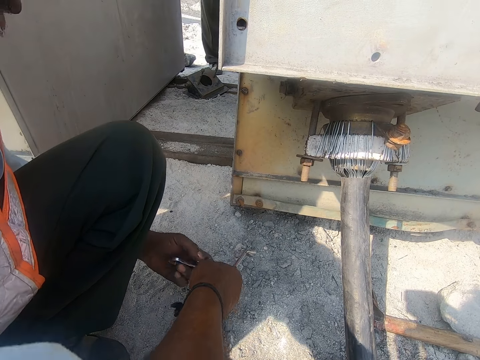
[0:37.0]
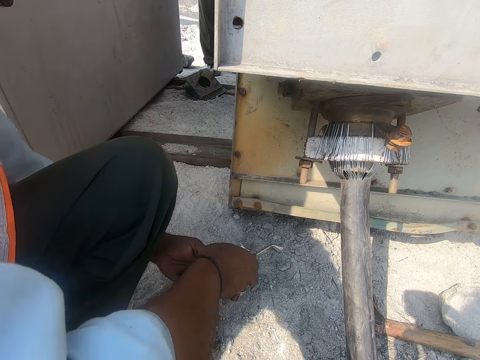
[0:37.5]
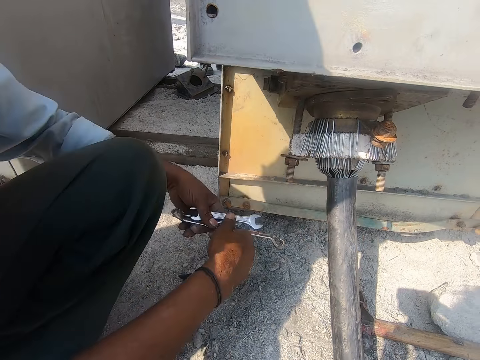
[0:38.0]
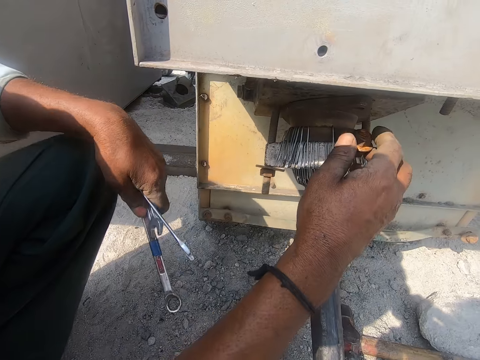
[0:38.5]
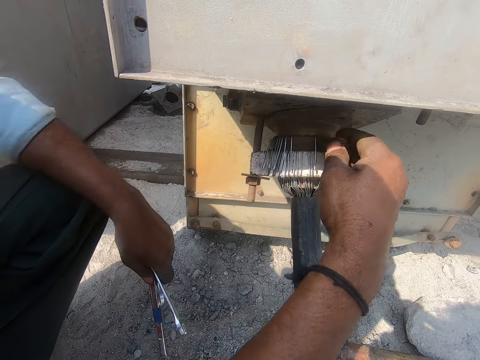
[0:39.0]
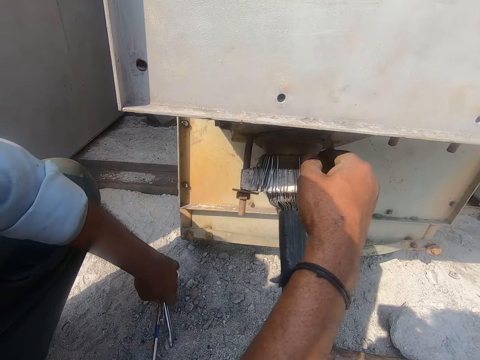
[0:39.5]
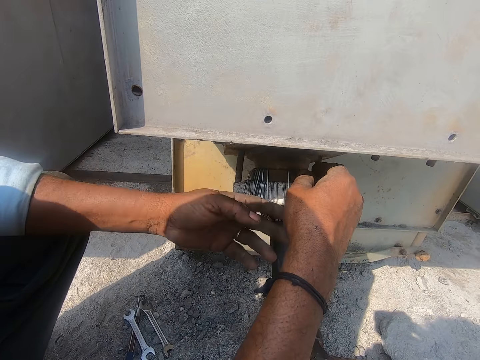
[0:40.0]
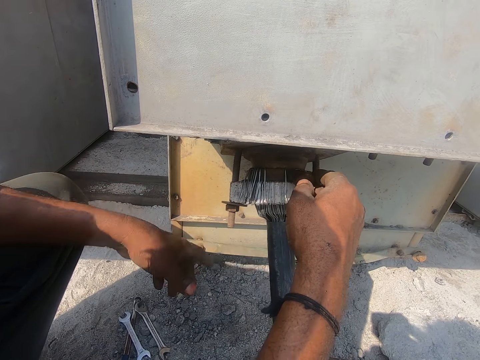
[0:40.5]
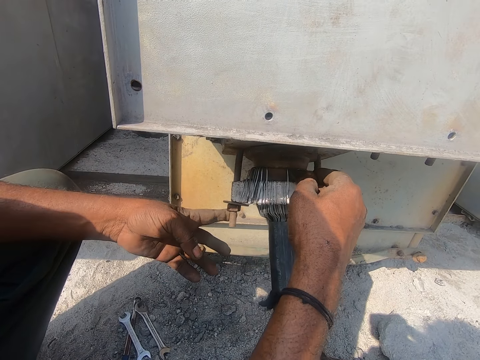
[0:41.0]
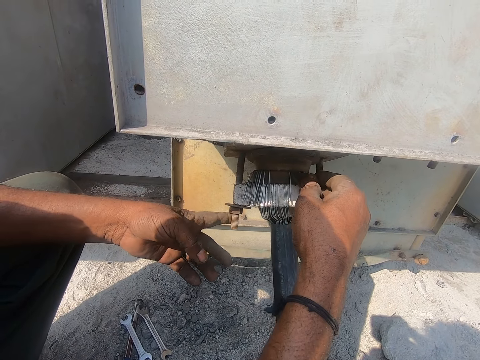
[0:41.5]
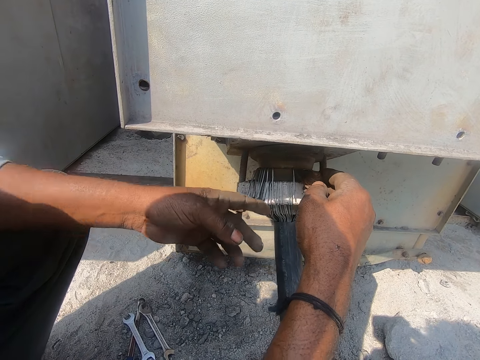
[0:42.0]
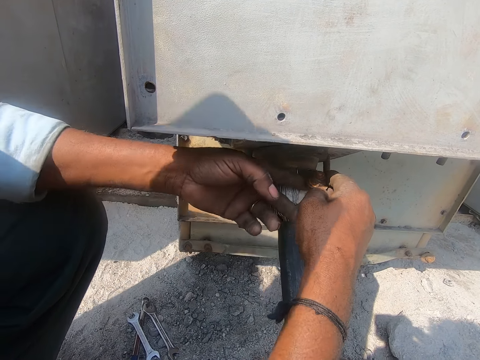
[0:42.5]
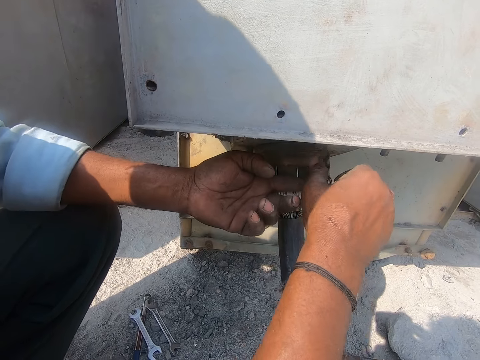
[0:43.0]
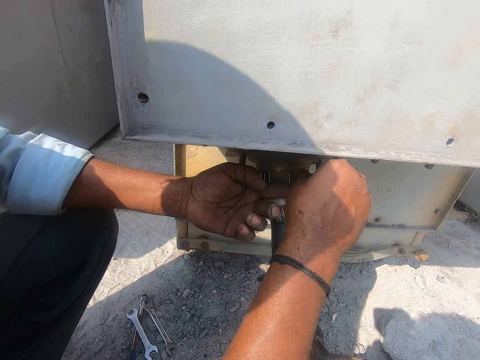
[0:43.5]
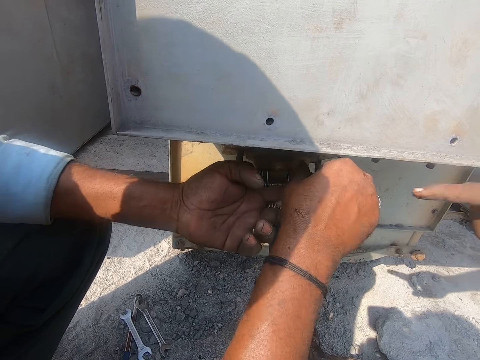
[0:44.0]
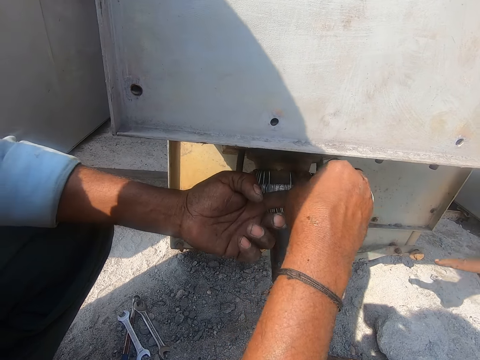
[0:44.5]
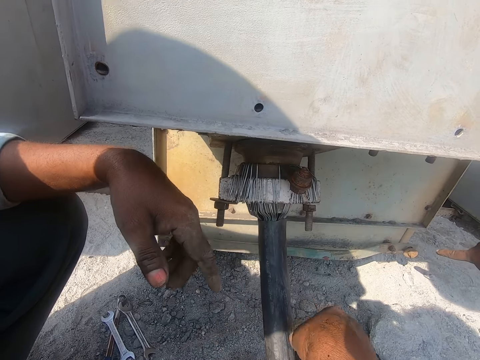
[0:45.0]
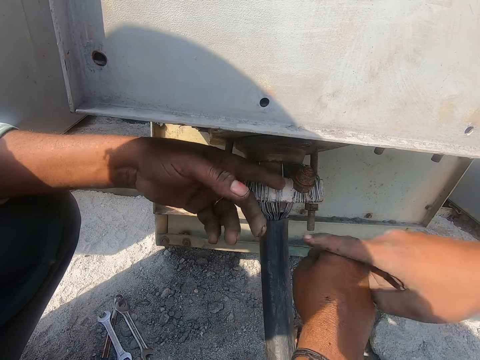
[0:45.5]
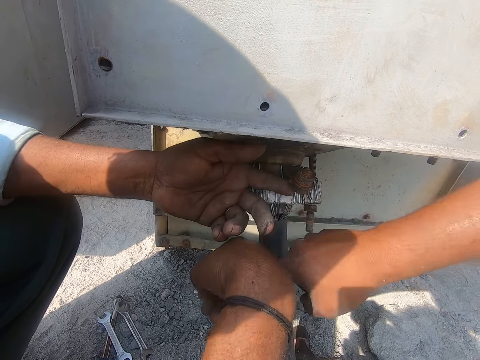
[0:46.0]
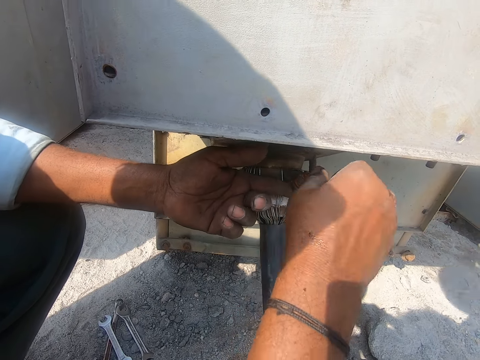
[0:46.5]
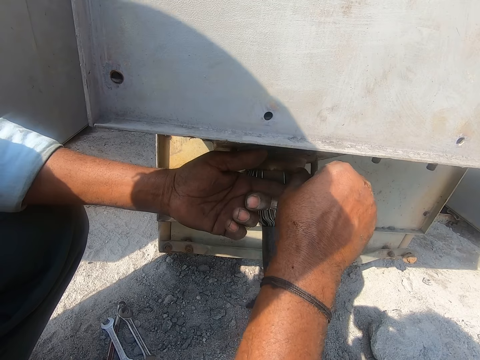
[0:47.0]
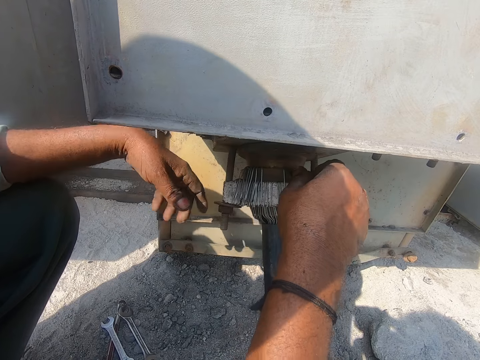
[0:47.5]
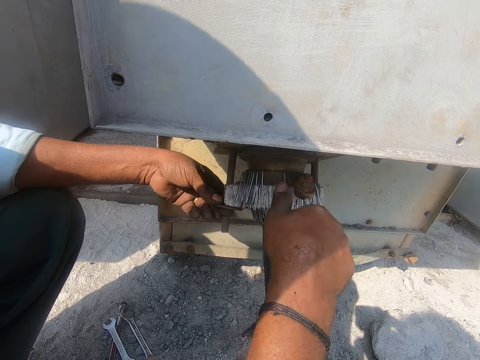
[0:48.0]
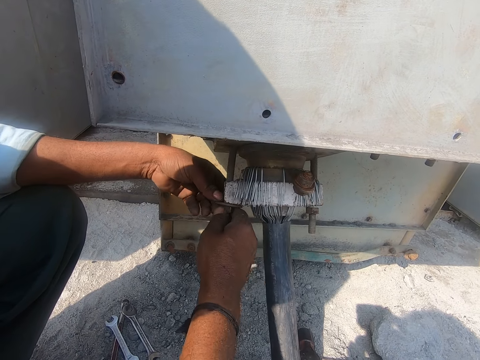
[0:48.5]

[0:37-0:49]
A man holds spanners on both hands. Another man holds the bolt with the right hand. The other man points at the bolt with the left finger and holds the bolt with both hands.

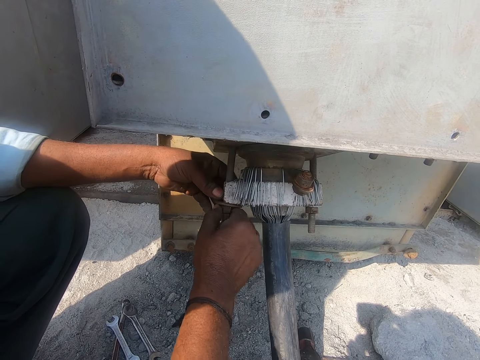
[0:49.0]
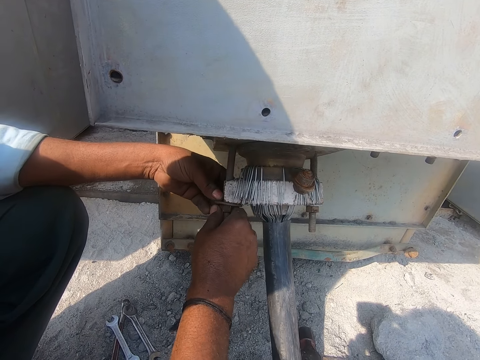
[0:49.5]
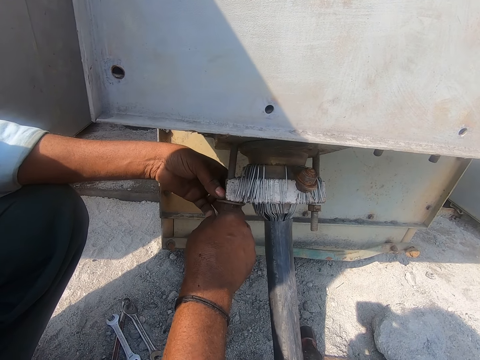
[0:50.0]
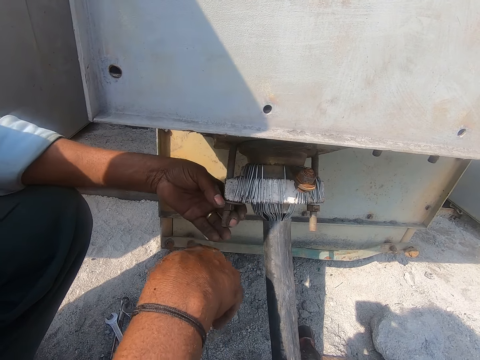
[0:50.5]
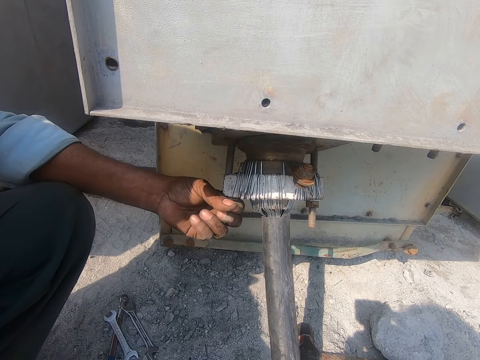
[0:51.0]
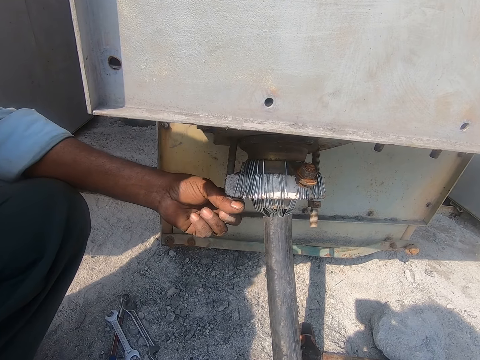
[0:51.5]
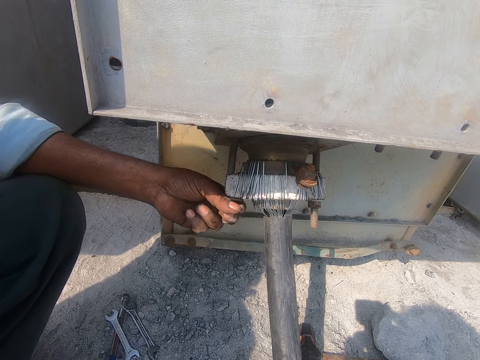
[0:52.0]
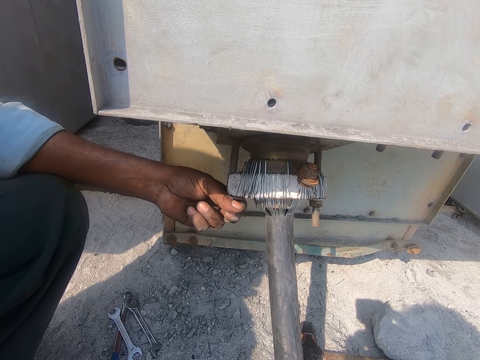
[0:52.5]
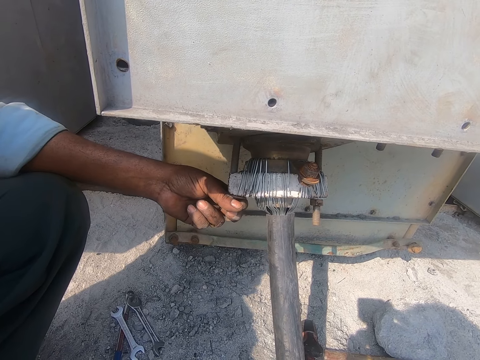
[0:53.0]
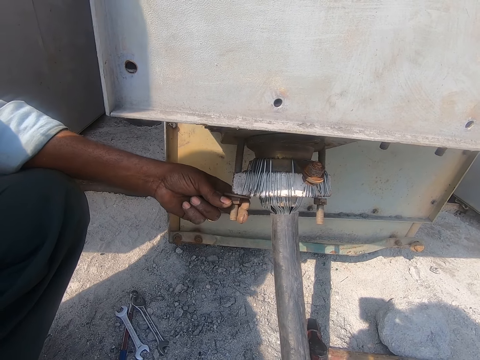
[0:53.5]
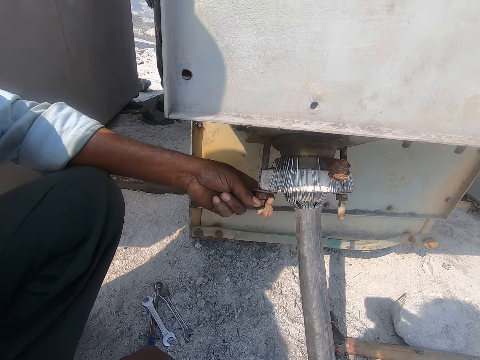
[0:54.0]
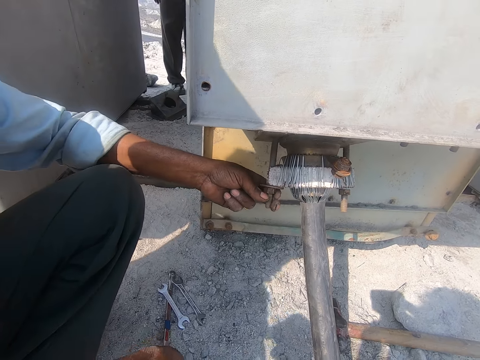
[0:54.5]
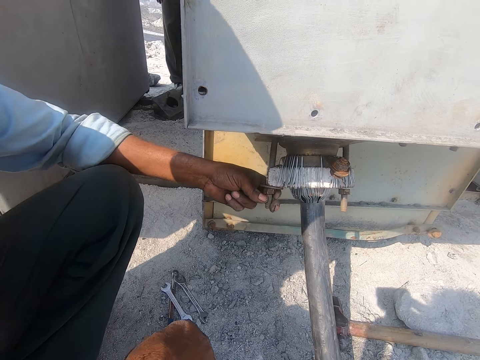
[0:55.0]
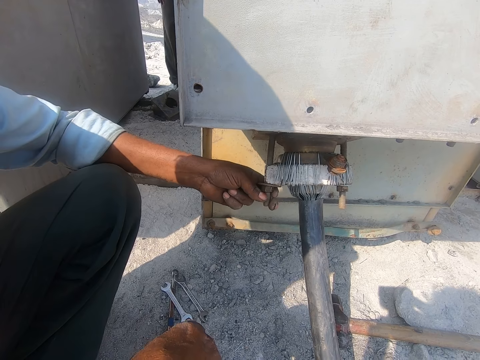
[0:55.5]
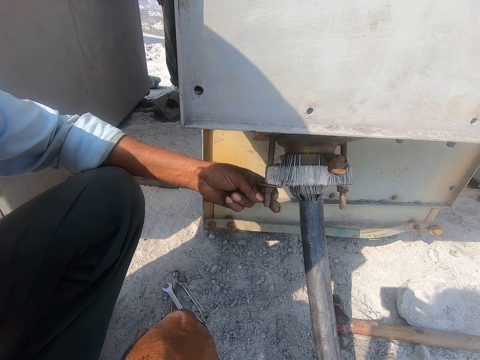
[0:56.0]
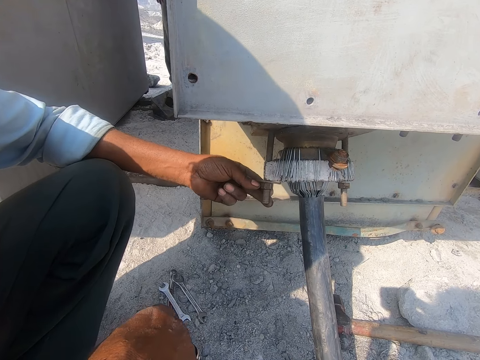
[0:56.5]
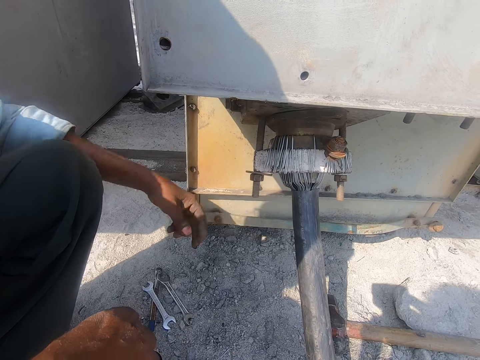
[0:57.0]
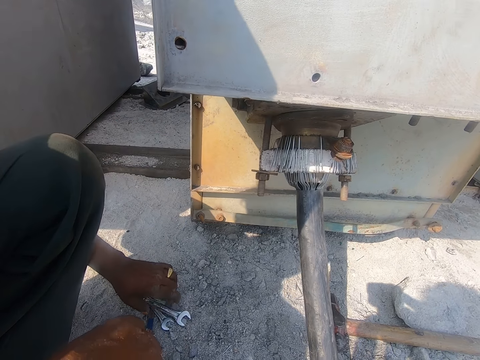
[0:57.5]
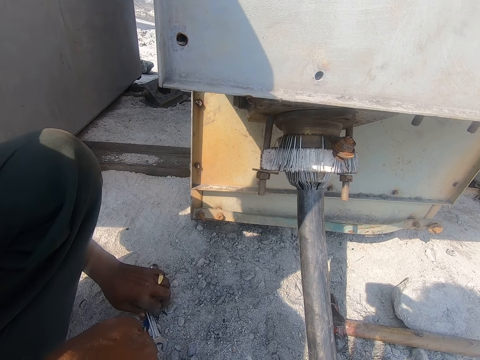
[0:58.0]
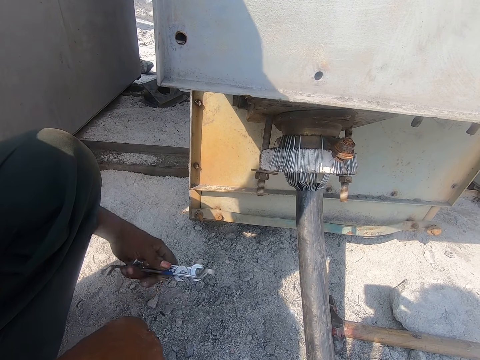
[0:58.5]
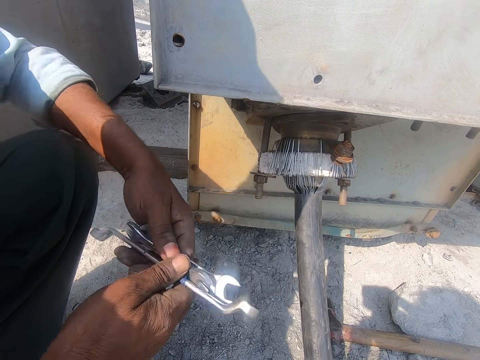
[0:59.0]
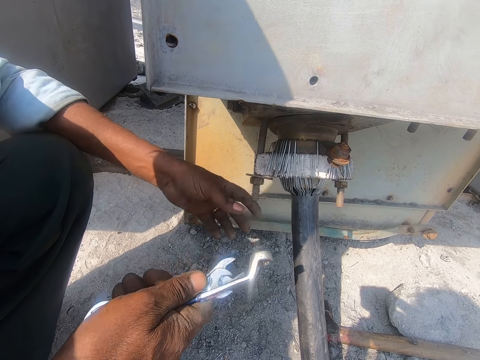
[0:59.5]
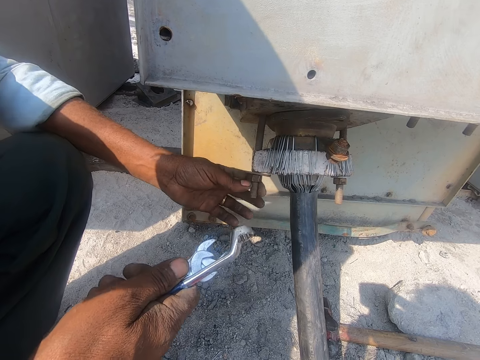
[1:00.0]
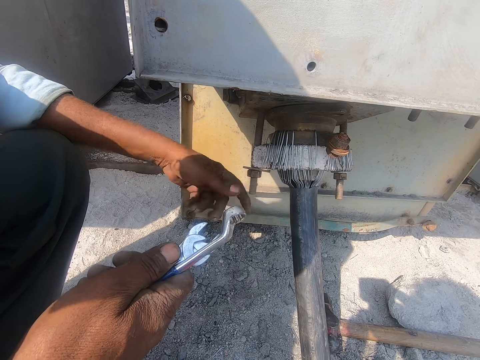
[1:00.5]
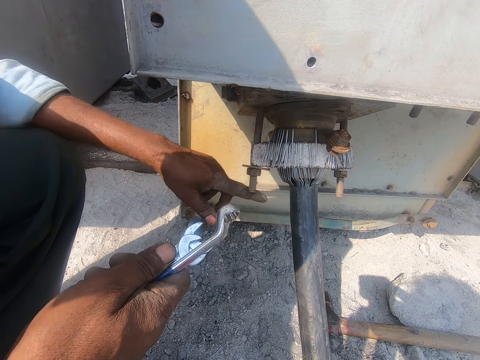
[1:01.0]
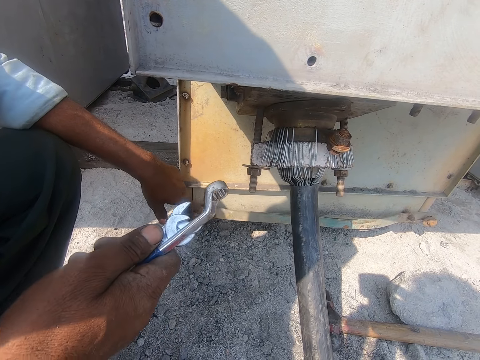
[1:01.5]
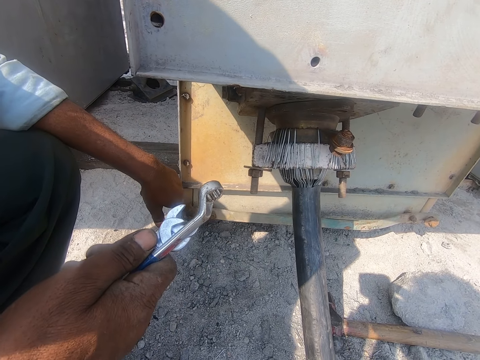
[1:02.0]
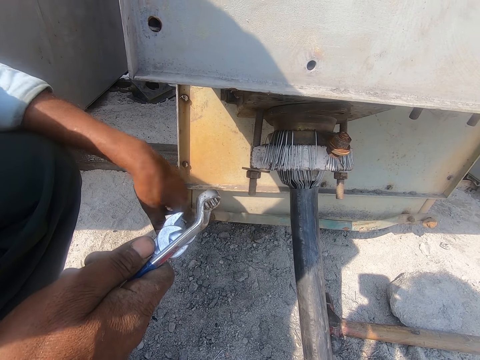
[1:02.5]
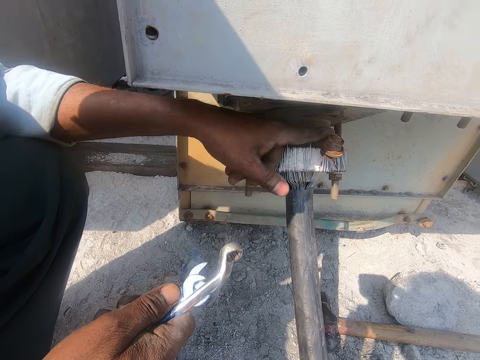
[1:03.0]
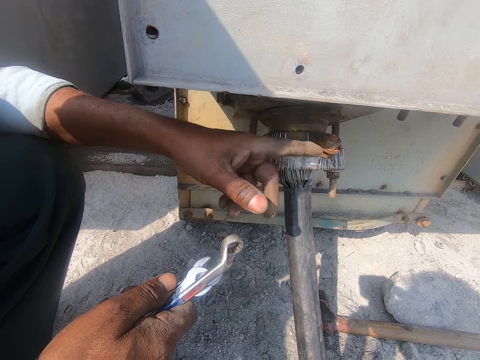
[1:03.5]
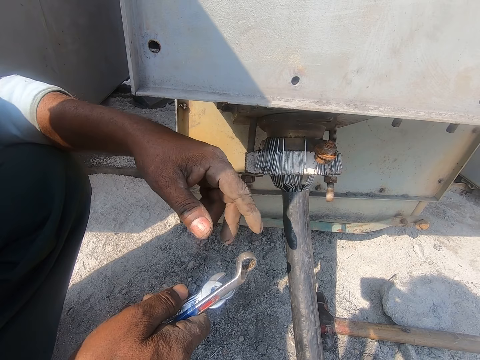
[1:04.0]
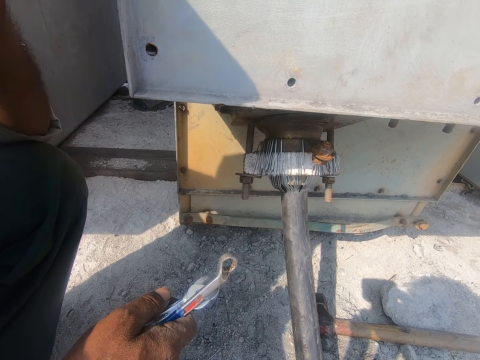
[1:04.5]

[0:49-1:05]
A man holds the bolt with the left hand. The man picks up the spanners on the ground with the left hand and holds the spanners with the right hand. Another man holds the bolt with the left hand. The first man holds the spanners with the right hand and touches the bolt with the left hand finger.
